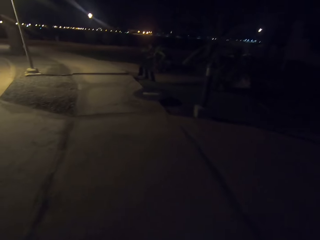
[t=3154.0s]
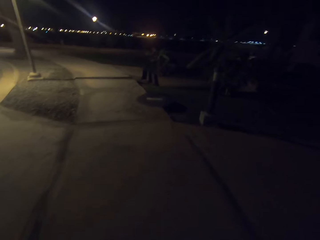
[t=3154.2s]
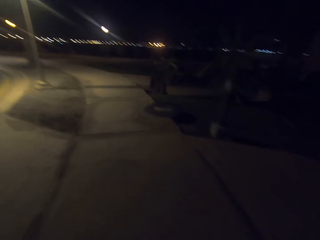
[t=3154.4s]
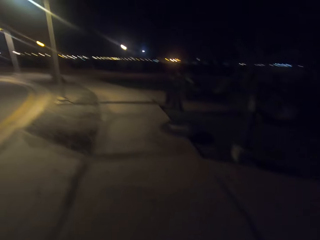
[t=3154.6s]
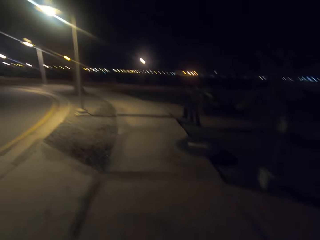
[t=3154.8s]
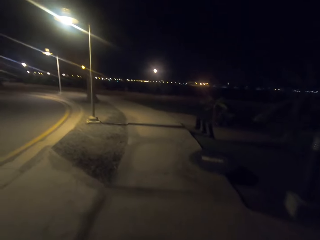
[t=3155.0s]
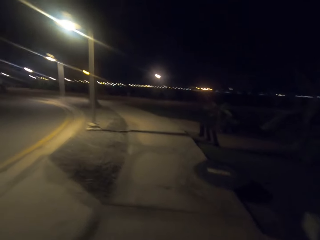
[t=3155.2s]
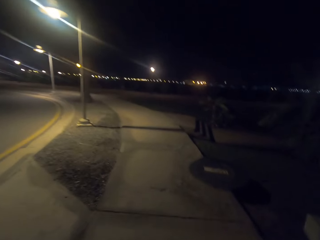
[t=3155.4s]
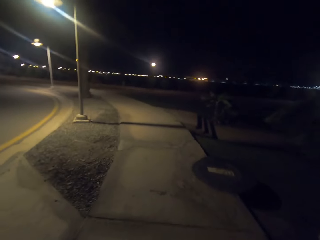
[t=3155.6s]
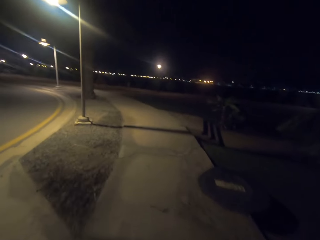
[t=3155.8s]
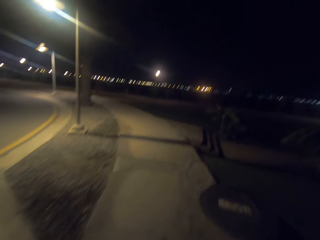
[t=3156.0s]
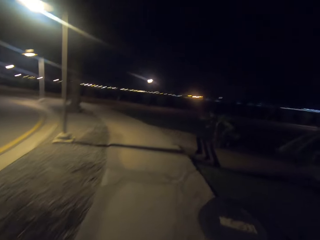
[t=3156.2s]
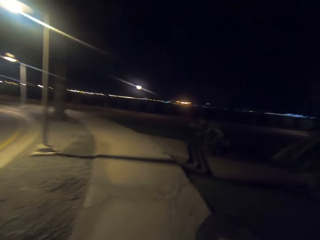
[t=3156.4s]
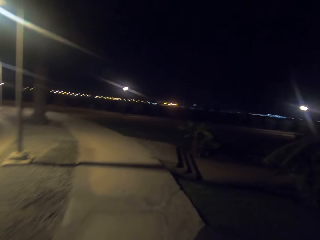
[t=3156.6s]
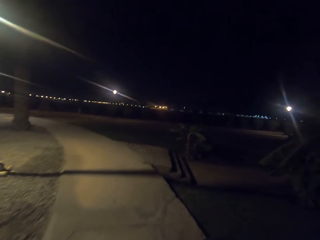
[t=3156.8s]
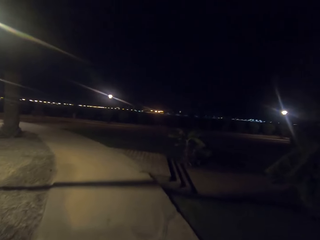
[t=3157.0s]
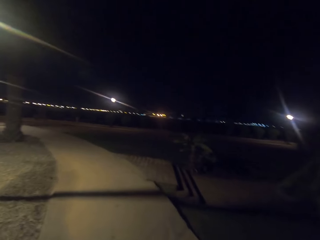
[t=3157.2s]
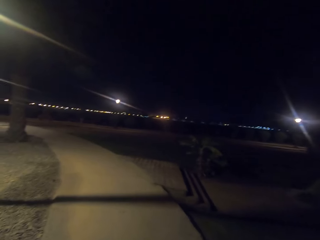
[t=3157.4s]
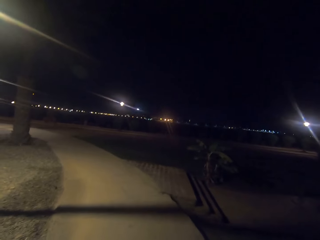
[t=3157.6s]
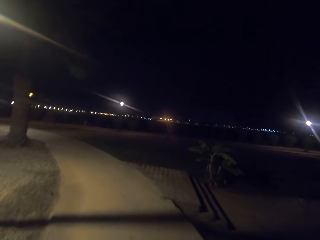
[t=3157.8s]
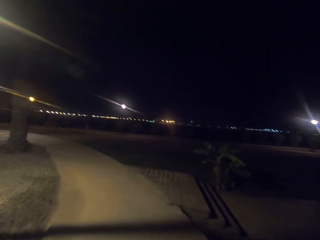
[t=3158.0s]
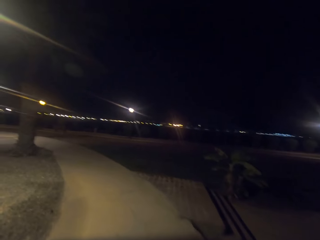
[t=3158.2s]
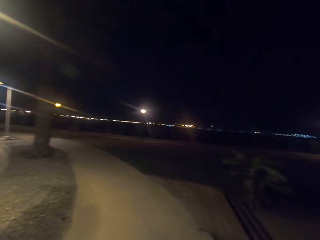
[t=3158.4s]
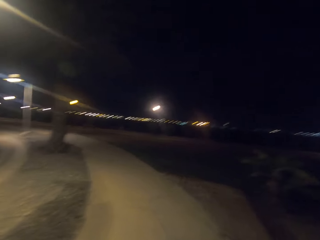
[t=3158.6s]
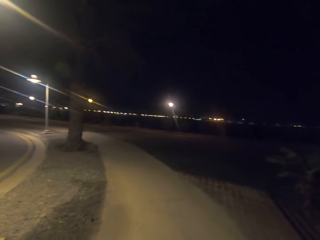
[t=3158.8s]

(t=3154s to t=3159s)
The camera wearer walks along a pavement.

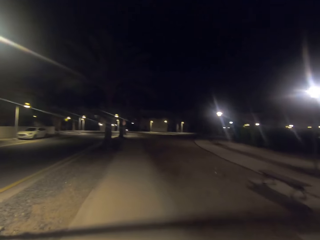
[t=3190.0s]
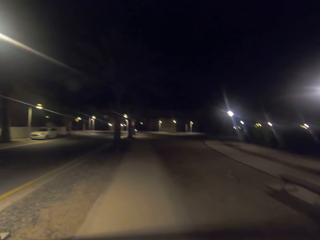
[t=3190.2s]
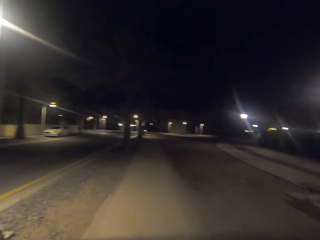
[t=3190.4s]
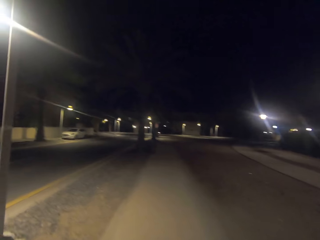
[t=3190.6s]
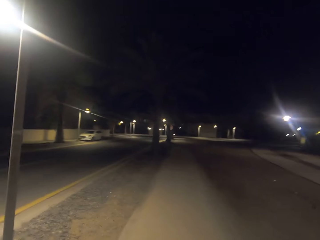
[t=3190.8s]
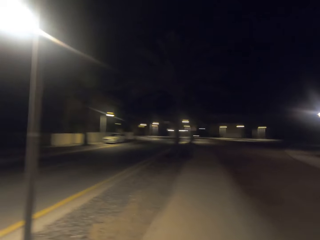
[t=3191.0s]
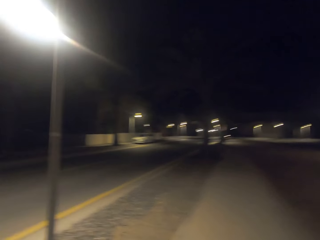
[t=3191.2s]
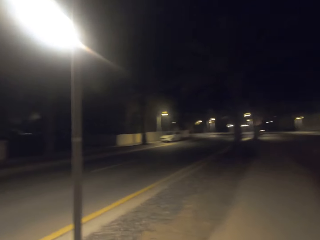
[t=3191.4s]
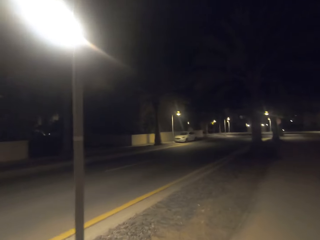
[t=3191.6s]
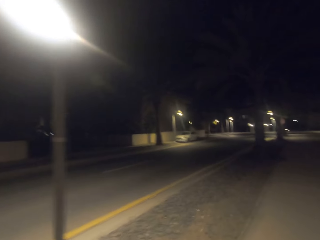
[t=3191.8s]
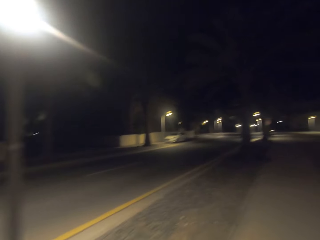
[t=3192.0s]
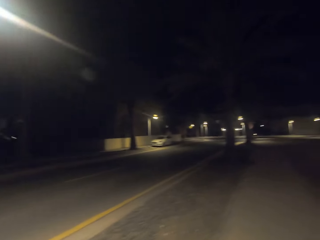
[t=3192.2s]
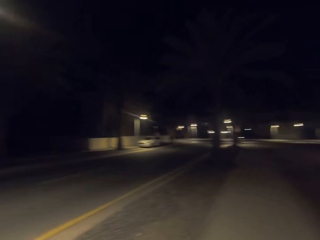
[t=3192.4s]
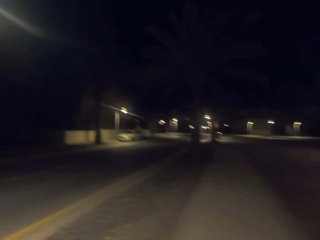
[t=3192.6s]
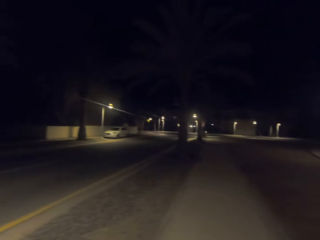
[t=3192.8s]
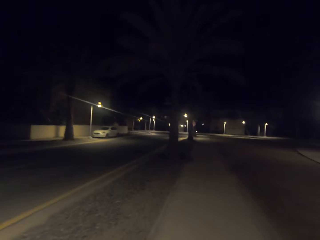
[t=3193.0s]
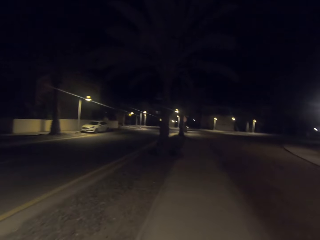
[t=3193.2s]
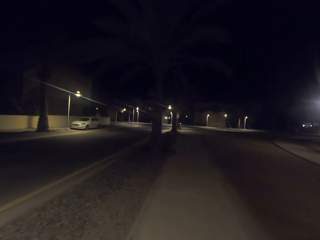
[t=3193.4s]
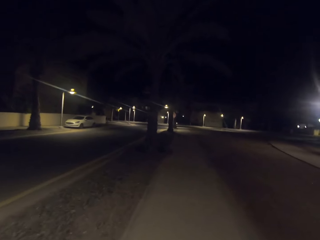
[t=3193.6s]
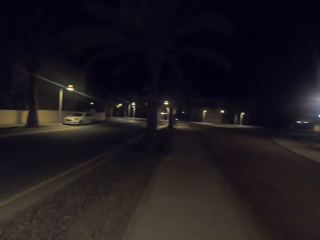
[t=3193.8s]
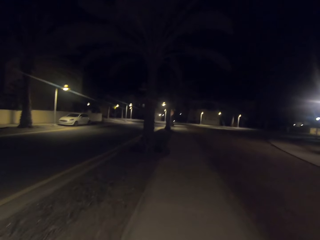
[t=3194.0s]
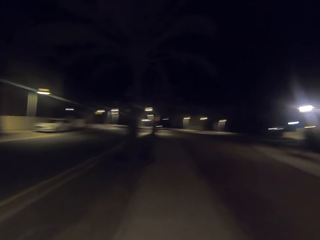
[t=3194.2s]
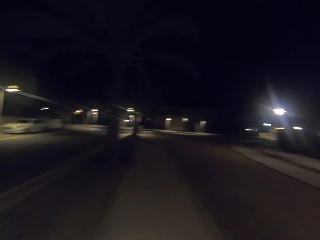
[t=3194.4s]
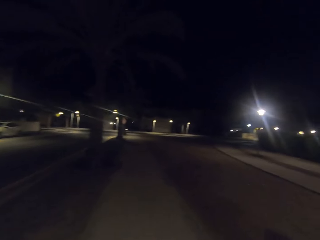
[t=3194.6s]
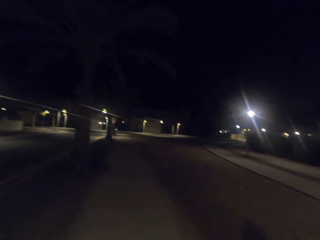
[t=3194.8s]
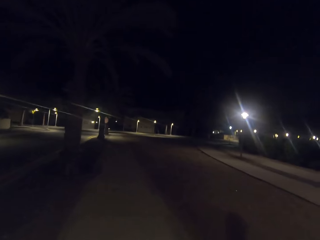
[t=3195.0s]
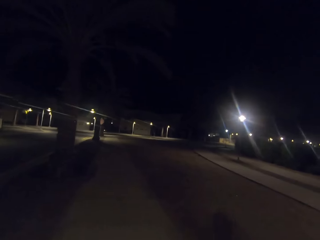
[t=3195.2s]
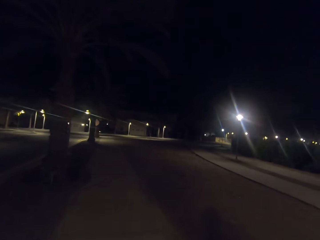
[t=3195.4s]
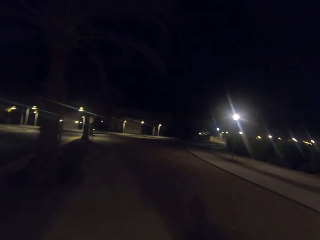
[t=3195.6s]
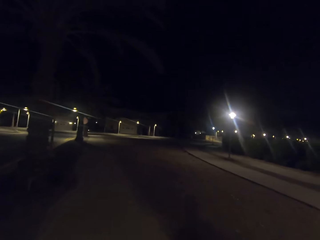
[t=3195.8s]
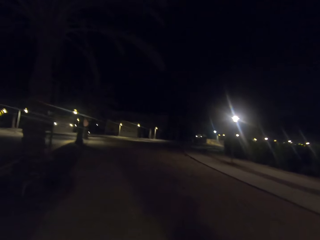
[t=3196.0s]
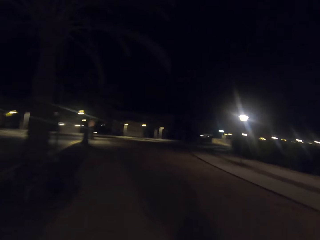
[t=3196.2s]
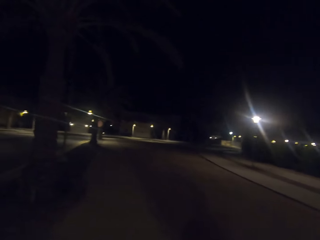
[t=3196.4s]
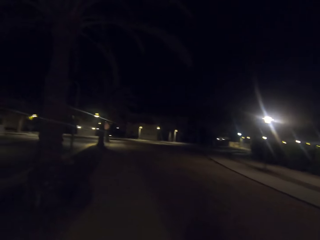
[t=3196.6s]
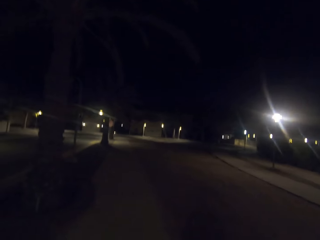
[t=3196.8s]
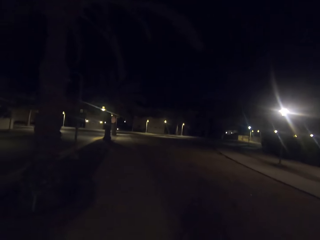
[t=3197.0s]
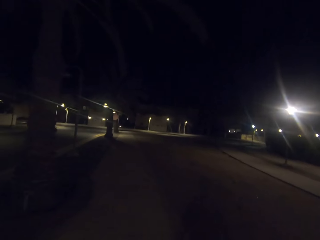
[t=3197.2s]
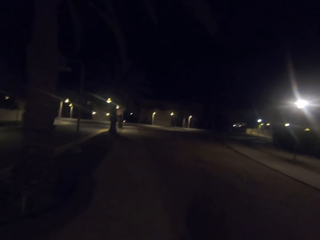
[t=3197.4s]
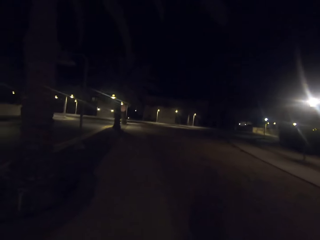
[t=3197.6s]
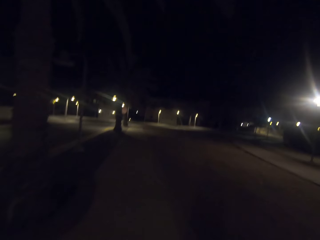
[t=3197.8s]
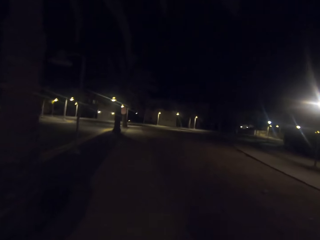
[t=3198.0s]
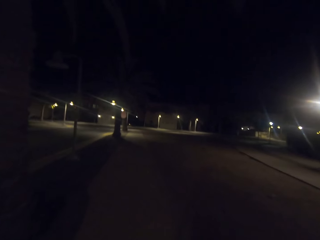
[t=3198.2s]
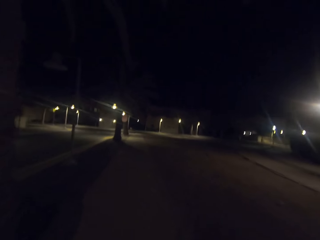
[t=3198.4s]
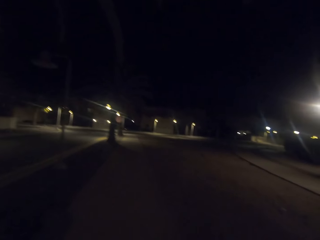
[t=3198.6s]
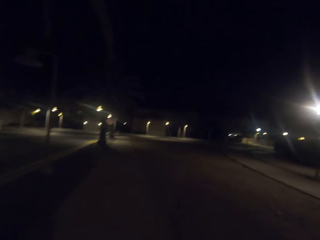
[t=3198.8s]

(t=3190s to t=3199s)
The camera wearer looks aside. They walk.

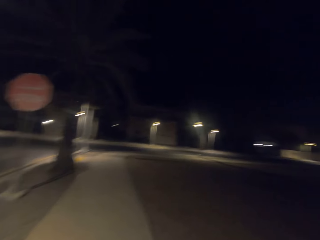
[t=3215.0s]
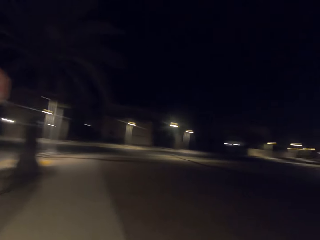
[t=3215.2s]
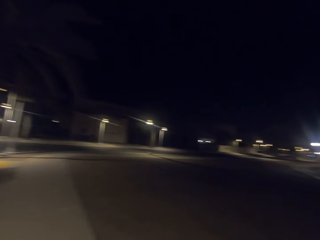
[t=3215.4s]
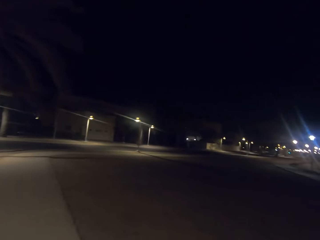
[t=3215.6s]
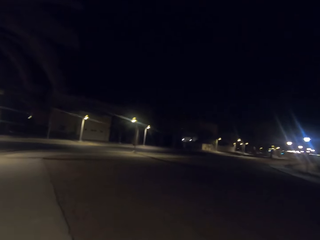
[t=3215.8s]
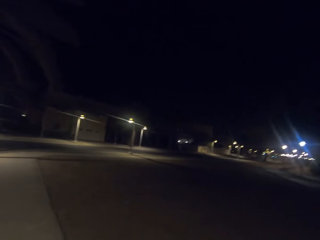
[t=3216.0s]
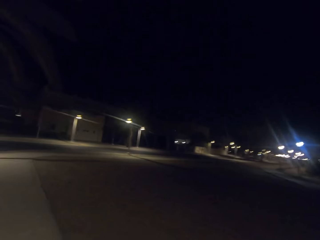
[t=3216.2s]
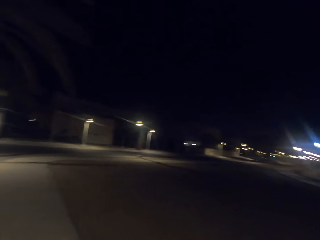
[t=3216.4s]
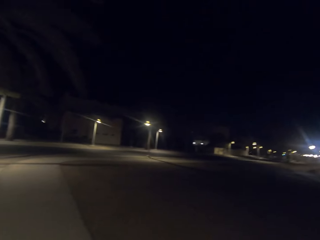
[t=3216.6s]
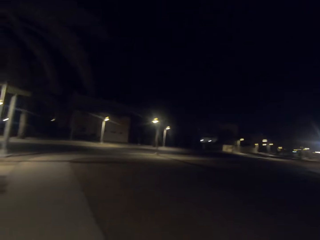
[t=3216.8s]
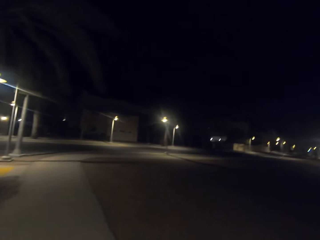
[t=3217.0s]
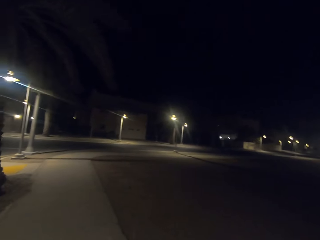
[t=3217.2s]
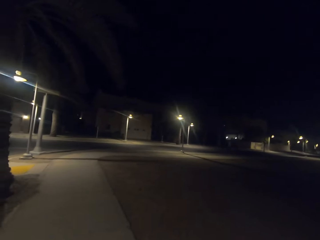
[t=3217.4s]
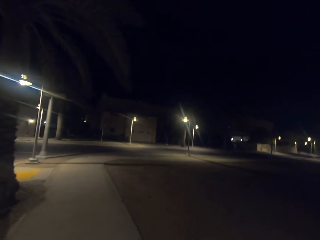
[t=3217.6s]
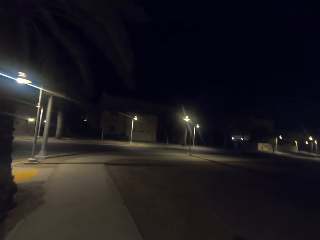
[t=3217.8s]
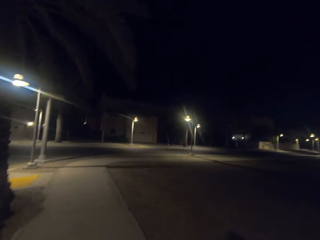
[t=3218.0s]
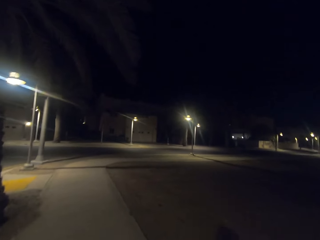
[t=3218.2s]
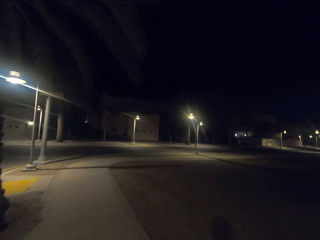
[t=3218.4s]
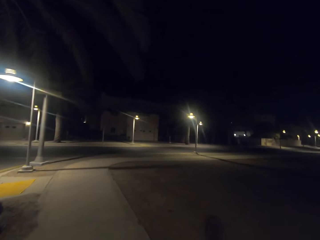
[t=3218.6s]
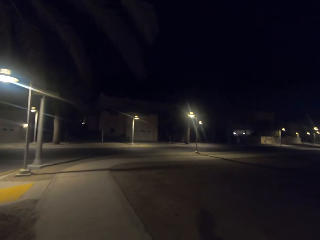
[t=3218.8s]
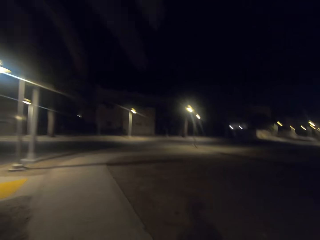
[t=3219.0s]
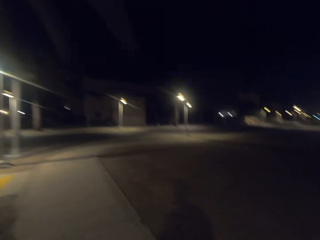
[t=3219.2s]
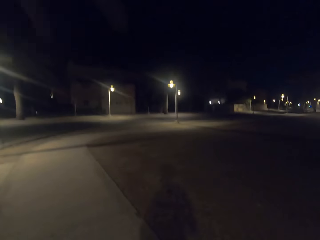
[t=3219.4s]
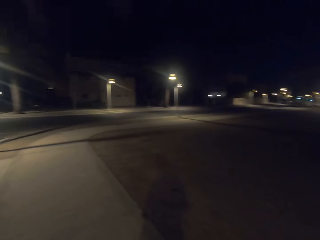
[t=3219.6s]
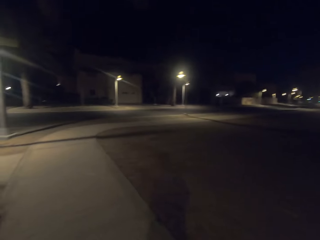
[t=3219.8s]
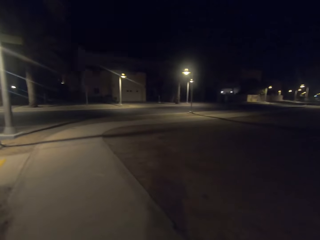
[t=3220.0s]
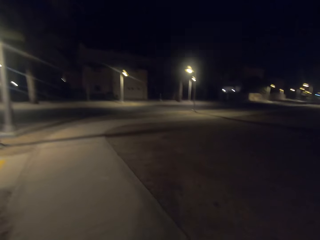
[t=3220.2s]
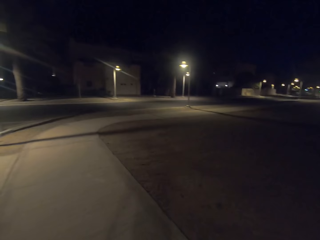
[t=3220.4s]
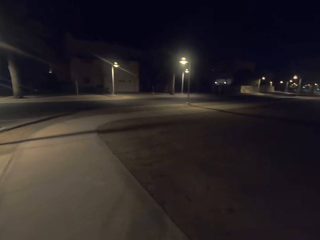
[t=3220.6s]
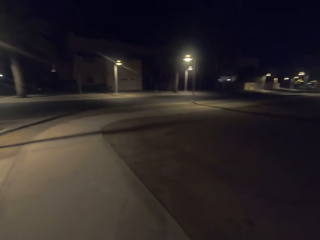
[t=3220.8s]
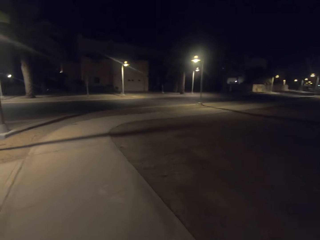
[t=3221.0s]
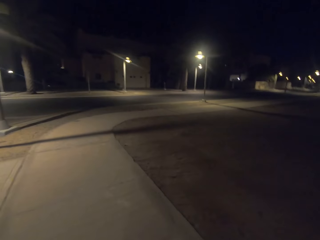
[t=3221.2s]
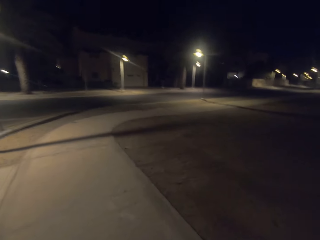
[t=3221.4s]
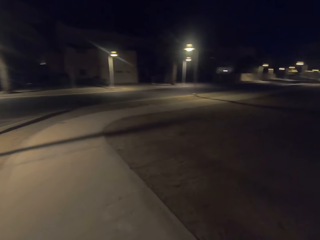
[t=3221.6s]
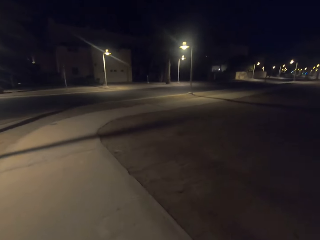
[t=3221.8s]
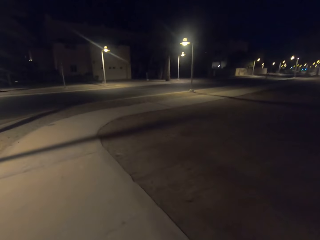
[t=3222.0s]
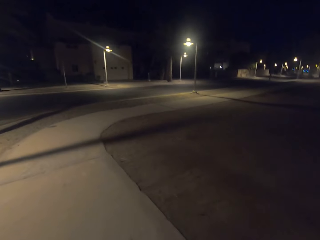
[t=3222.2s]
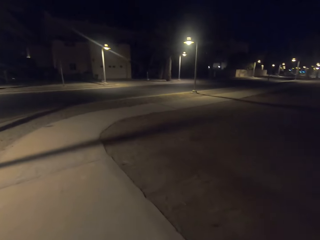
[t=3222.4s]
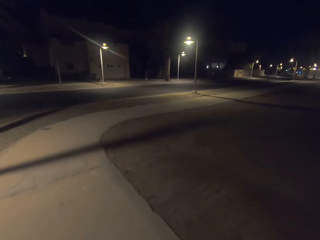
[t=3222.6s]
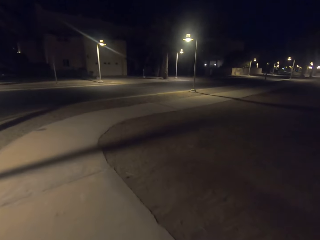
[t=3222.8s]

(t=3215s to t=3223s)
The camera wearer looks around. They walk.
